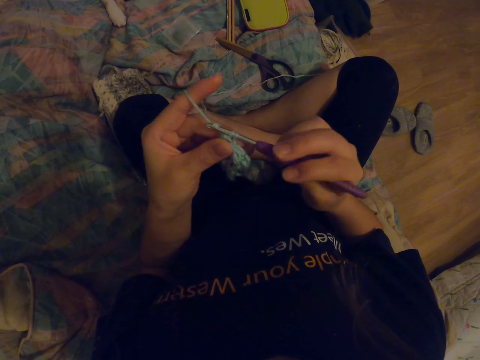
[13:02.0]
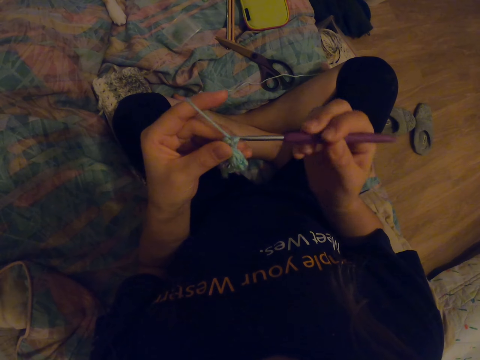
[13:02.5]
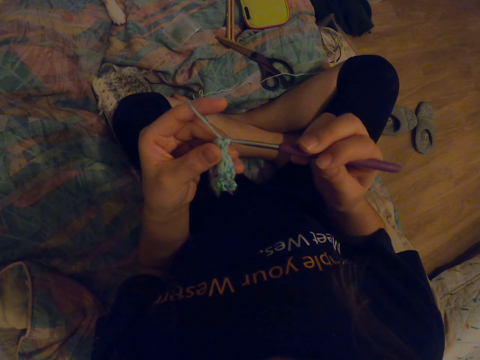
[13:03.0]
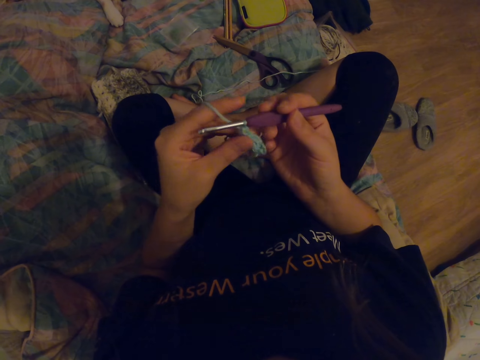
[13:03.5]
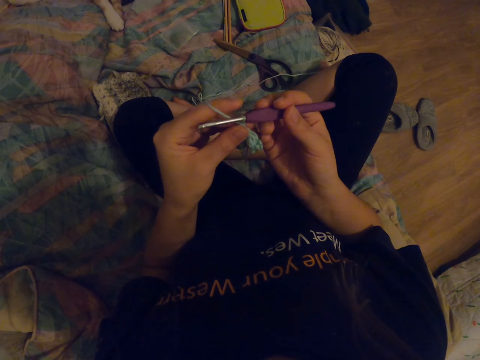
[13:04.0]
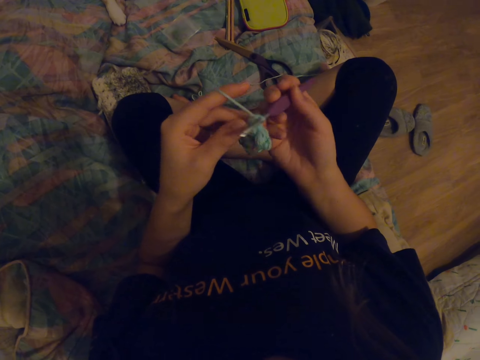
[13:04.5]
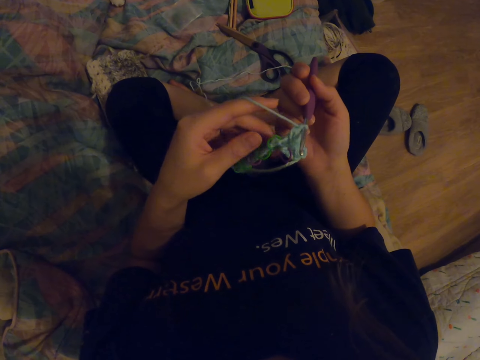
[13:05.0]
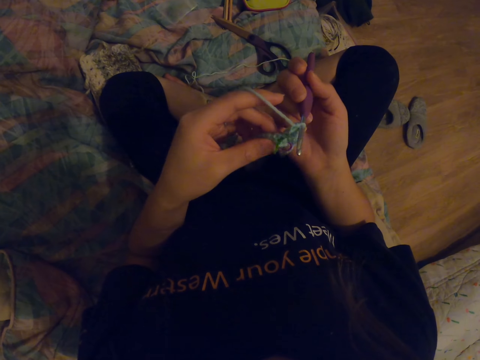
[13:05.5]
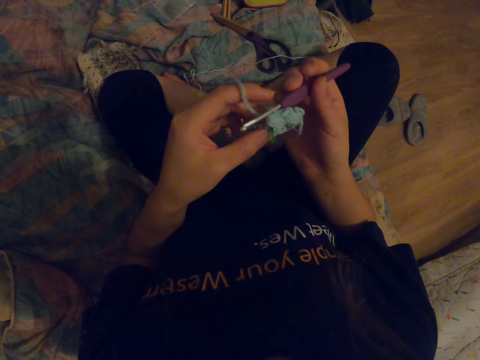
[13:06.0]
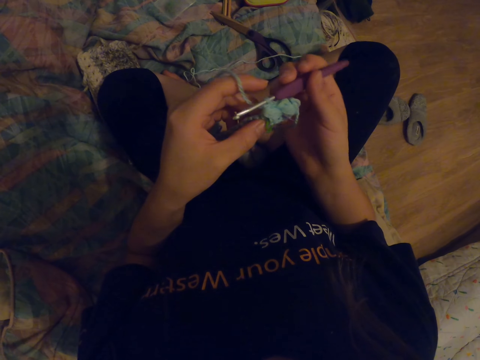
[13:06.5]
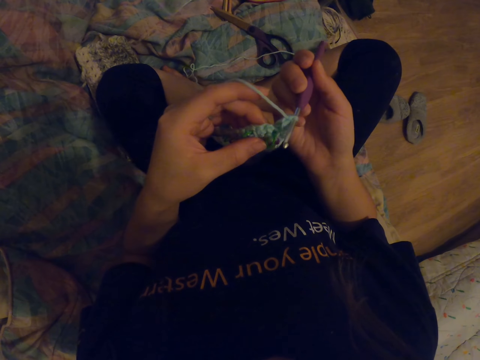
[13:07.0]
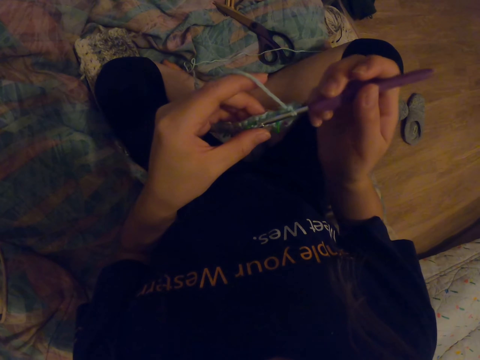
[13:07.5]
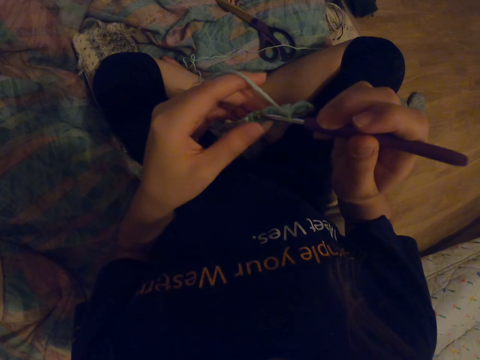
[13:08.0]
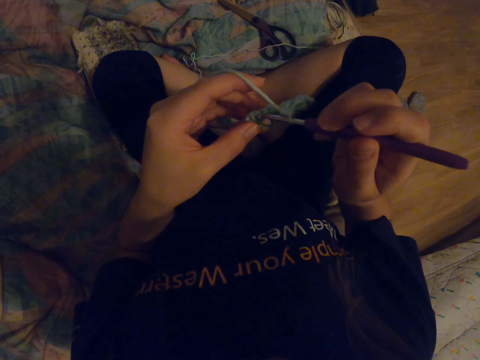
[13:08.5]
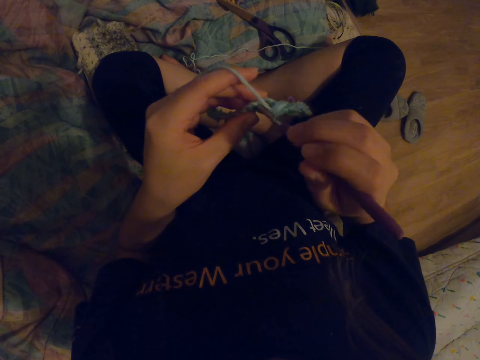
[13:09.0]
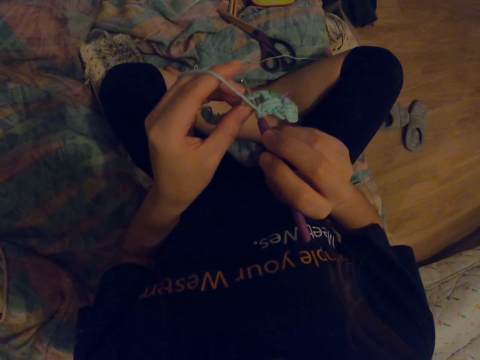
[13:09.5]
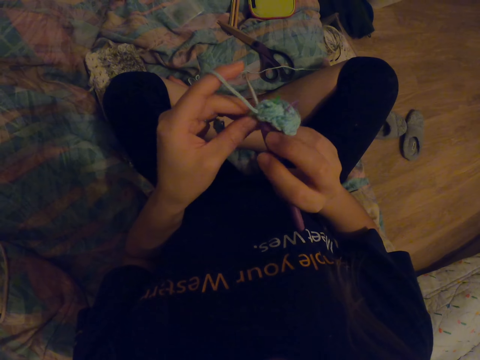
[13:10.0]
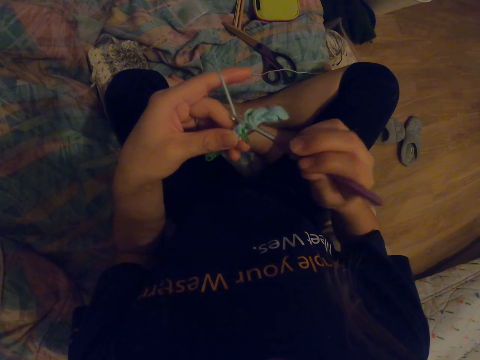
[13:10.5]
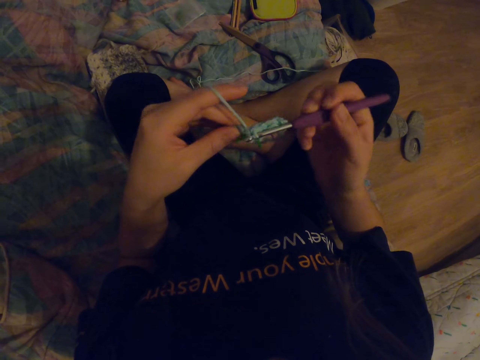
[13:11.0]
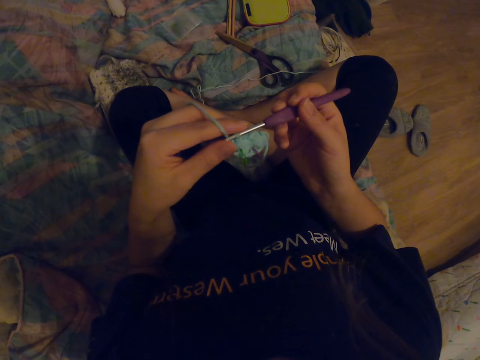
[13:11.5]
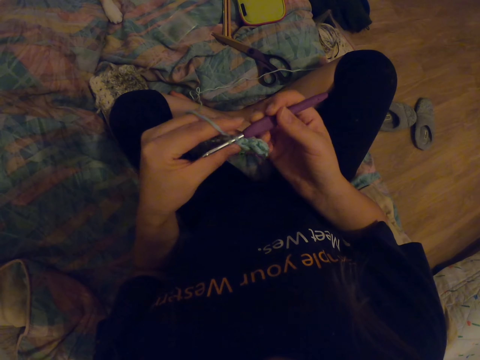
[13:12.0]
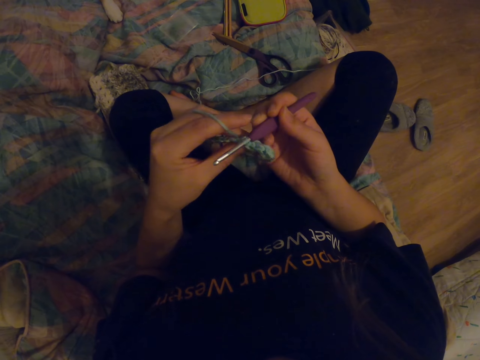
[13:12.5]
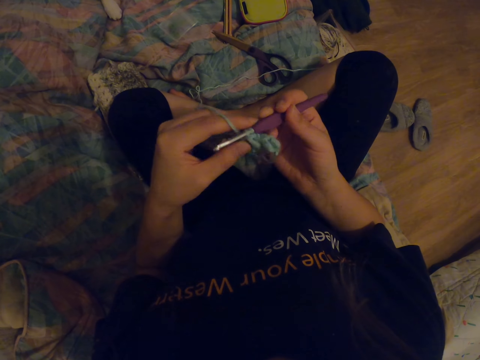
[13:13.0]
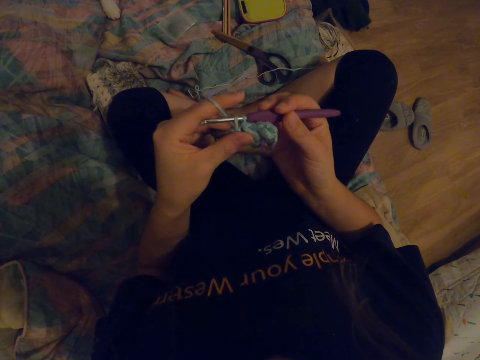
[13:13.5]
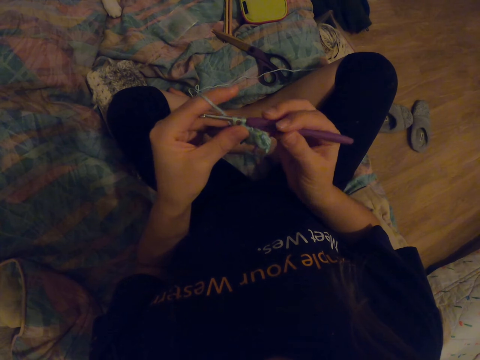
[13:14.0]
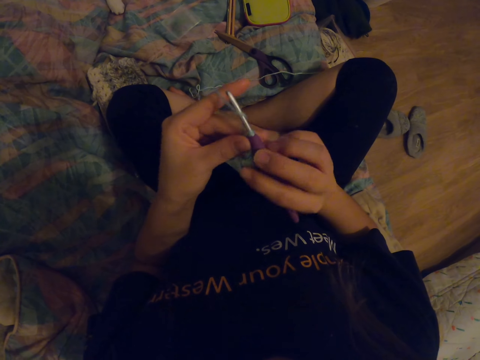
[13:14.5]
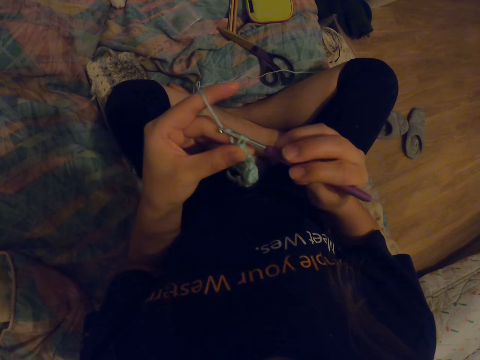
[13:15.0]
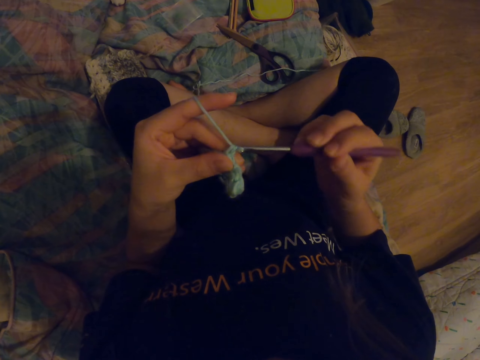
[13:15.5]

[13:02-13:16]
The camera wearer looks at the fabric. They knit the fabric with a crochet hook.

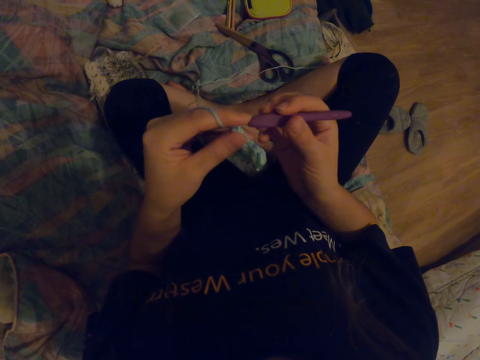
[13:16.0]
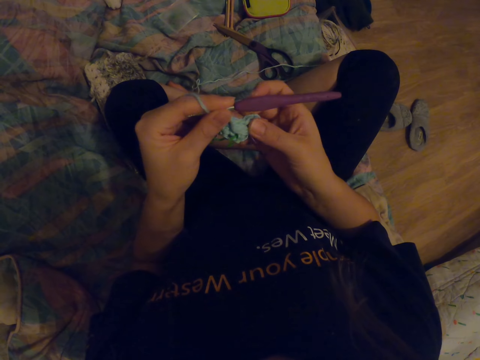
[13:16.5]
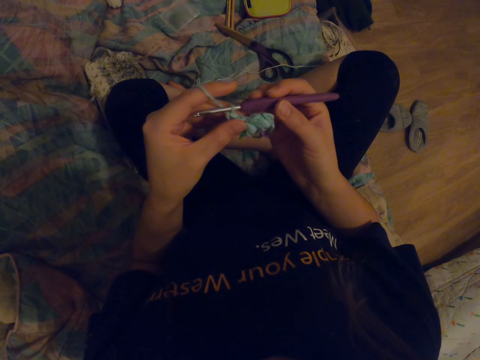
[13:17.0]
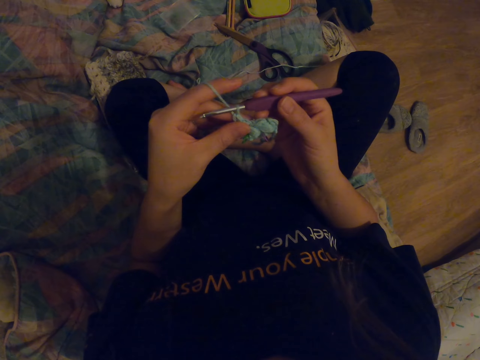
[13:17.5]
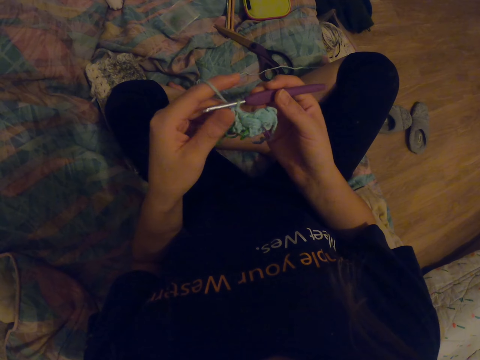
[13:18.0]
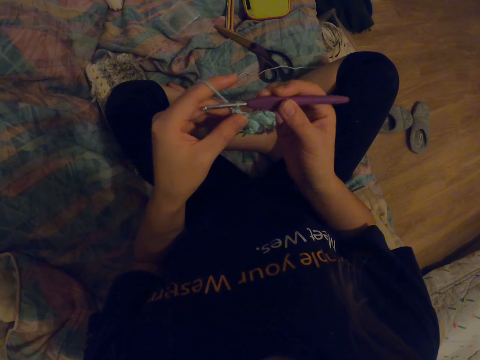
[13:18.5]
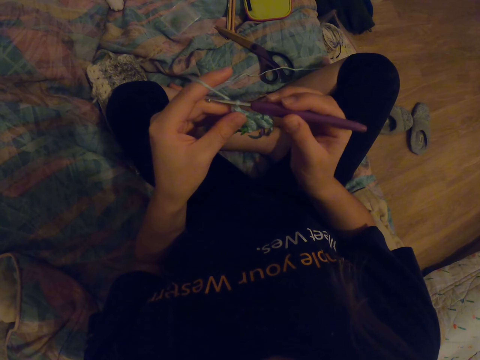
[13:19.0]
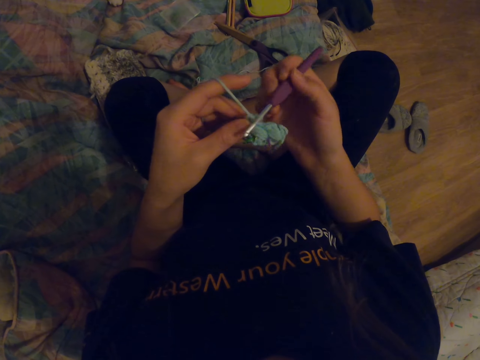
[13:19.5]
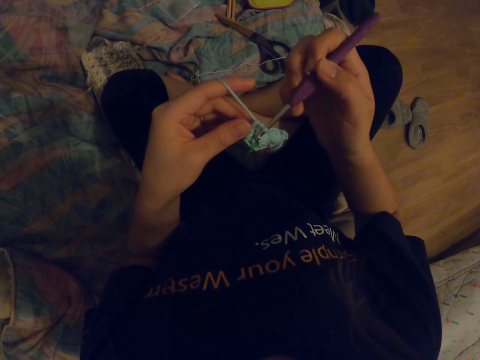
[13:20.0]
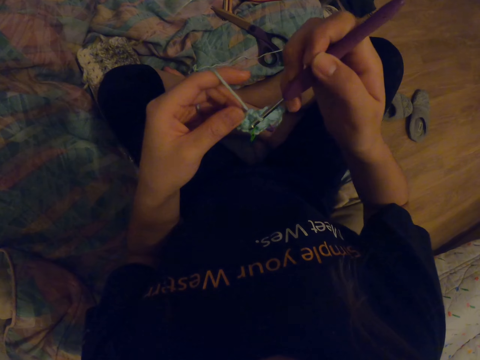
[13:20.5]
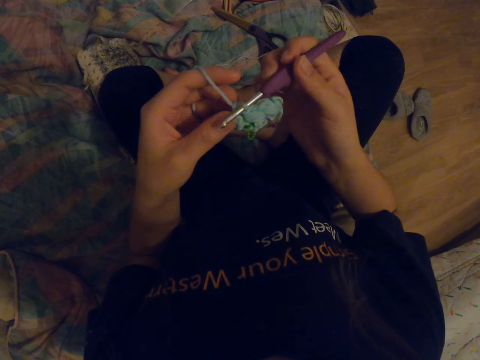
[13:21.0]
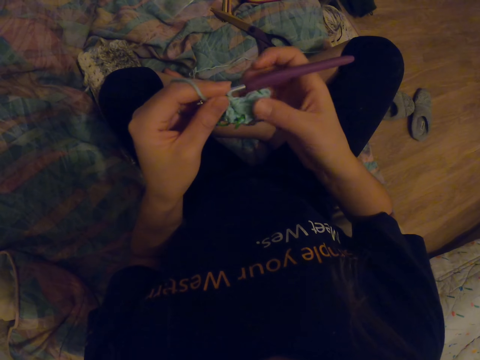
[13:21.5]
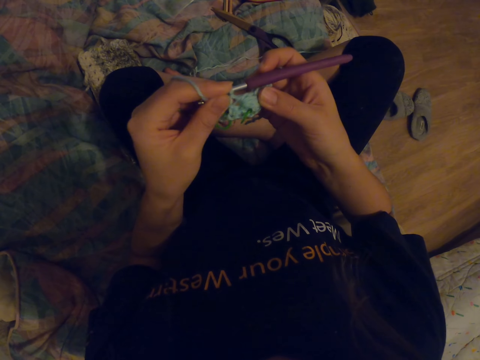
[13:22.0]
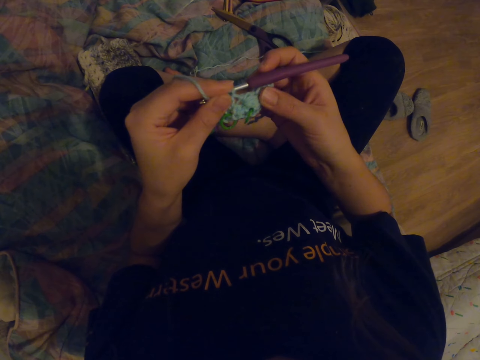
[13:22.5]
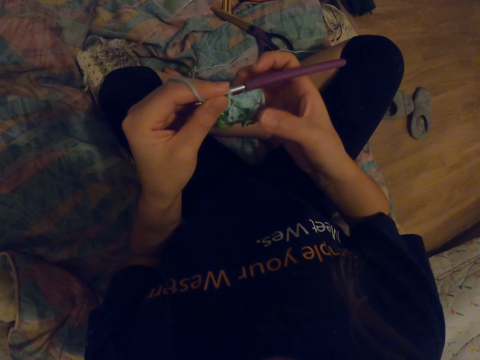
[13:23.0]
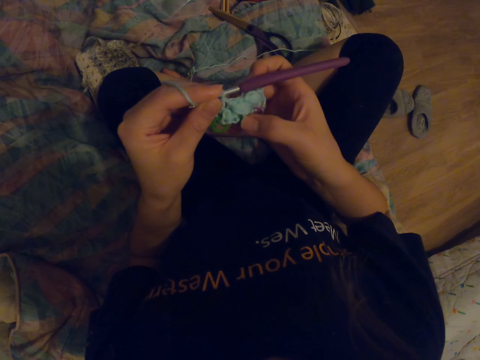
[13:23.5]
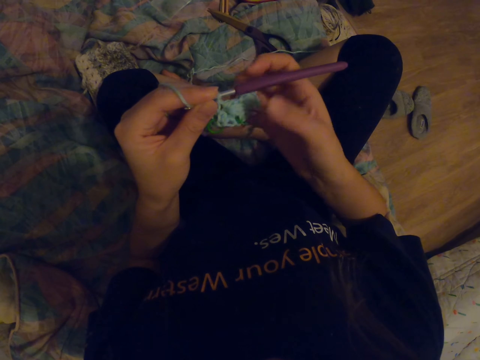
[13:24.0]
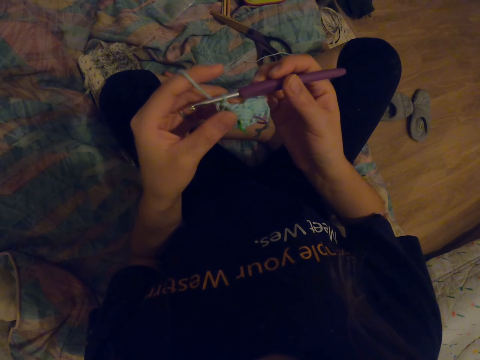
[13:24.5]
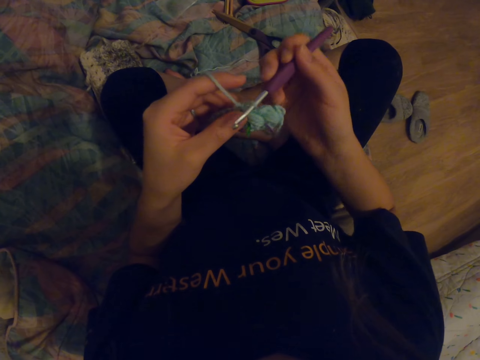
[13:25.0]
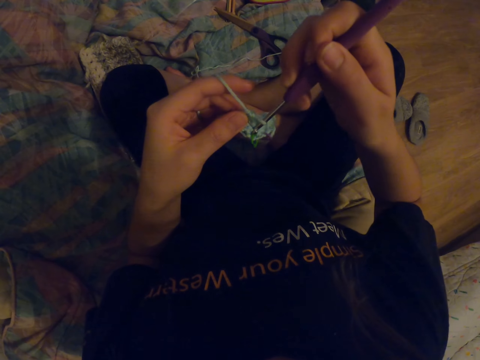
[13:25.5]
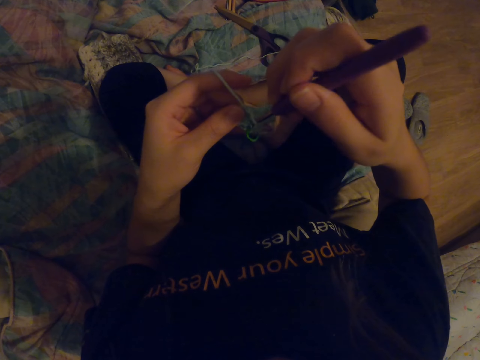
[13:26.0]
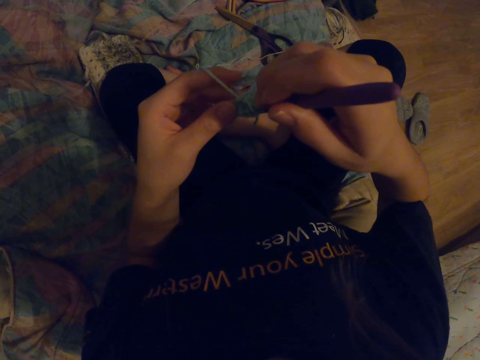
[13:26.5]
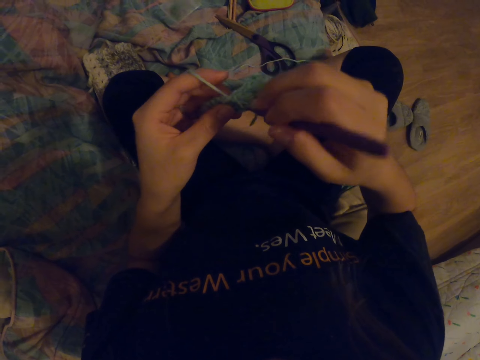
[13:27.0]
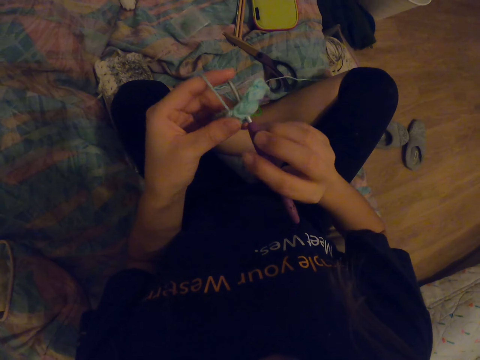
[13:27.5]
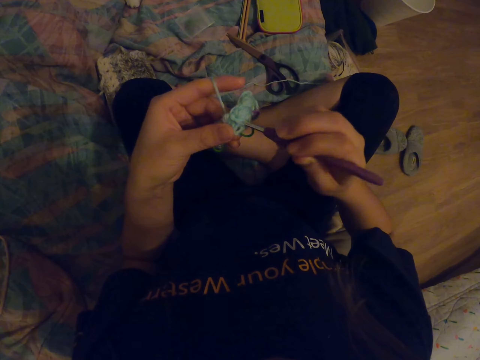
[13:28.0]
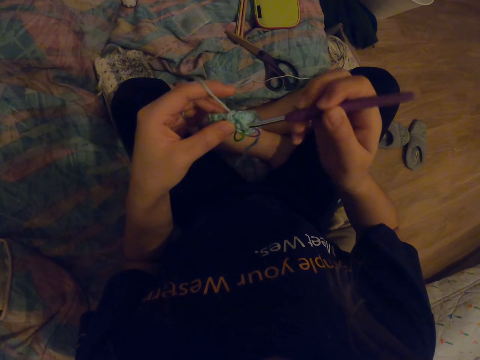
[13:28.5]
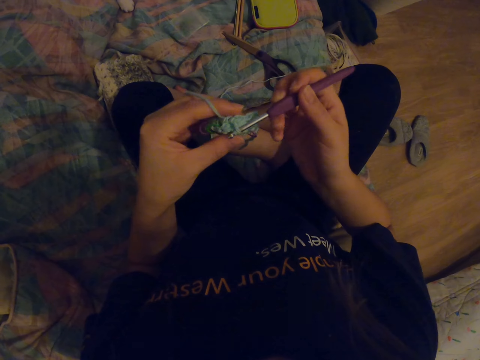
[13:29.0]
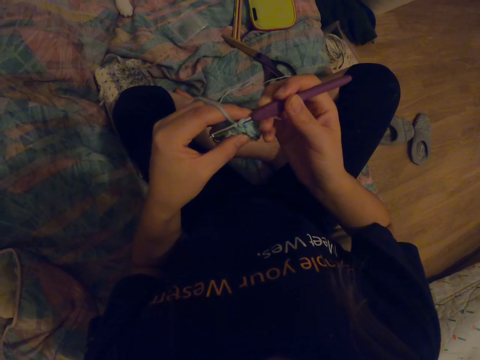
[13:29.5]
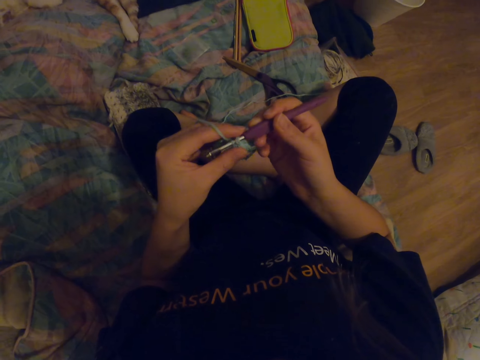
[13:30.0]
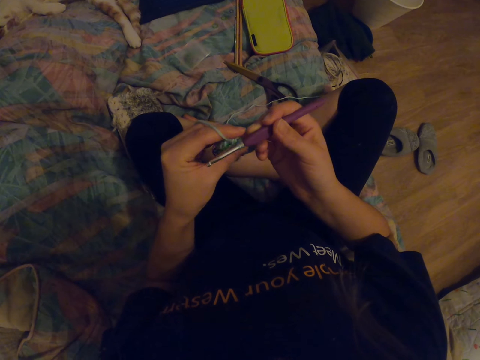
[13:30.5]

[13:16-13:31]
The camera wearer looks at the fabric. They knit the fabric with a crochet hook.
